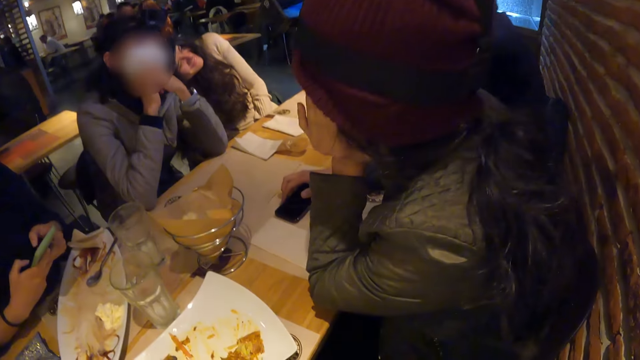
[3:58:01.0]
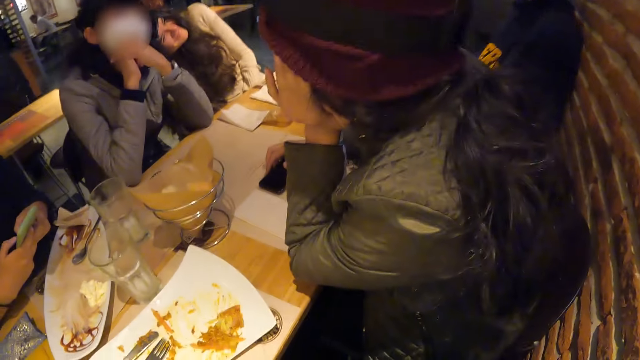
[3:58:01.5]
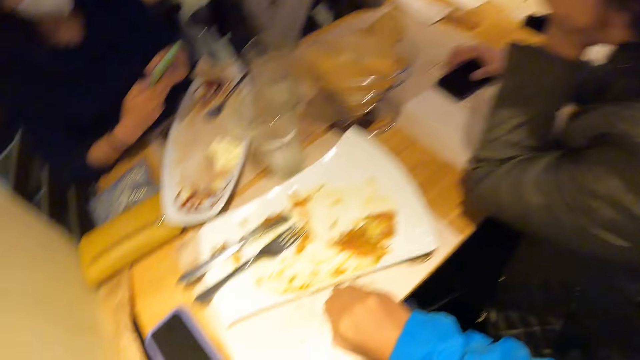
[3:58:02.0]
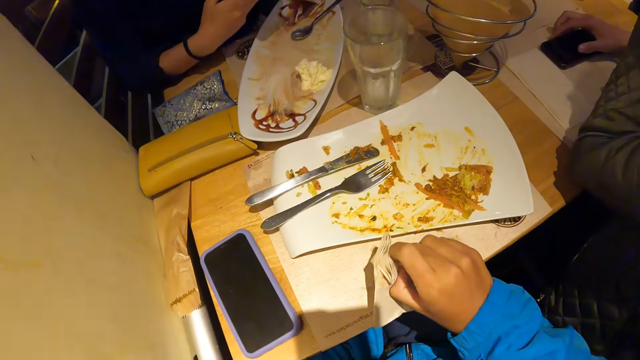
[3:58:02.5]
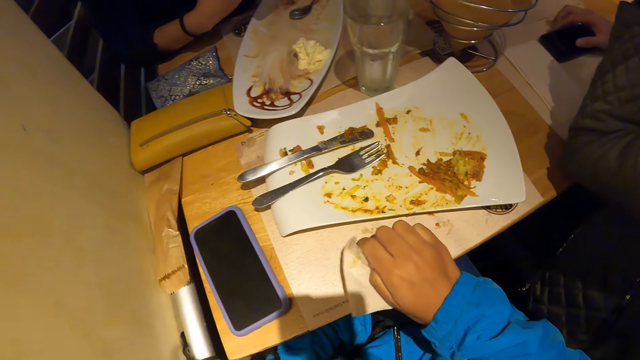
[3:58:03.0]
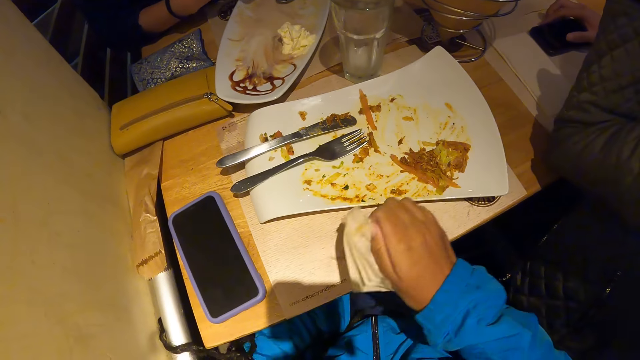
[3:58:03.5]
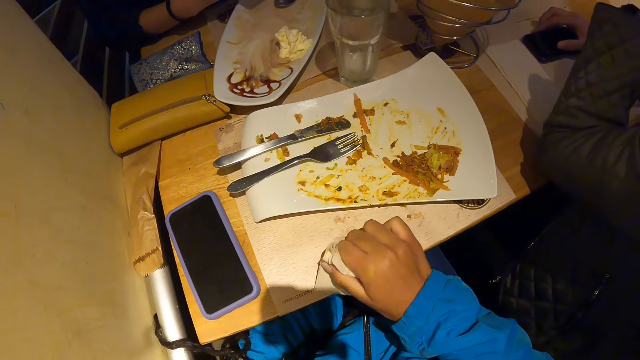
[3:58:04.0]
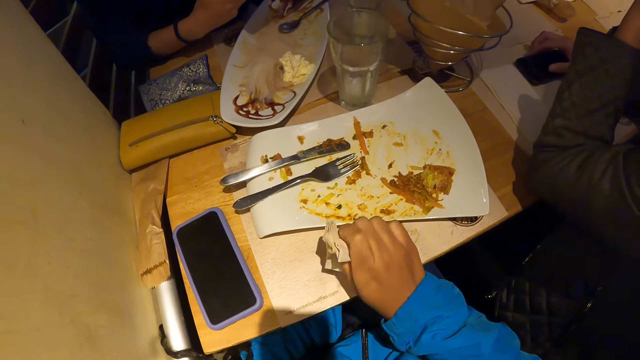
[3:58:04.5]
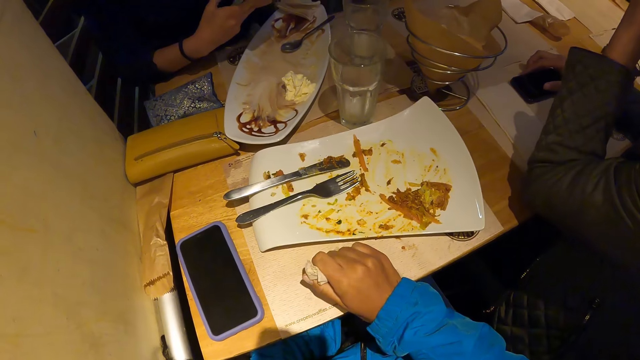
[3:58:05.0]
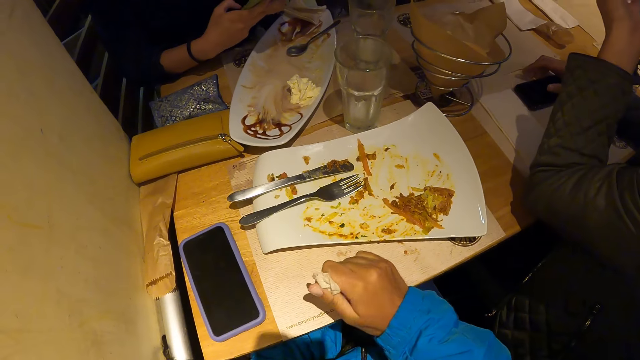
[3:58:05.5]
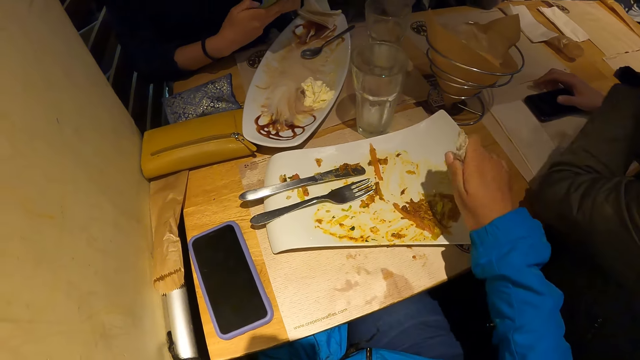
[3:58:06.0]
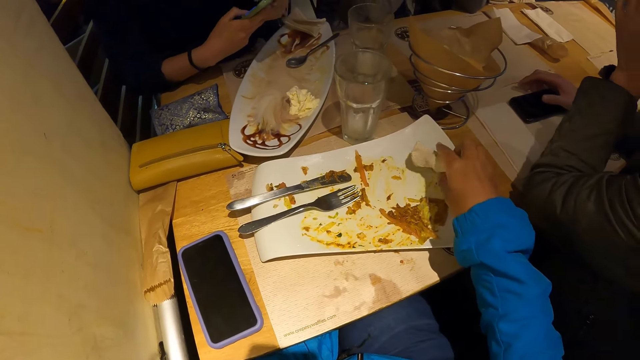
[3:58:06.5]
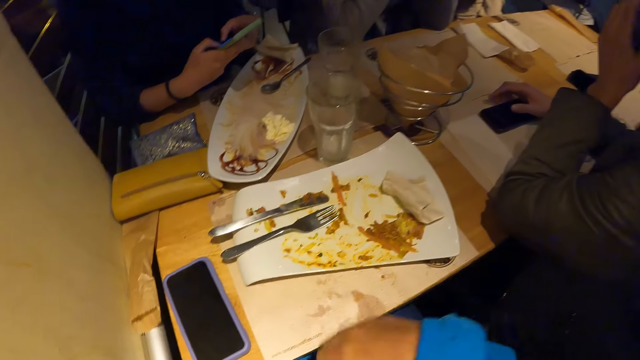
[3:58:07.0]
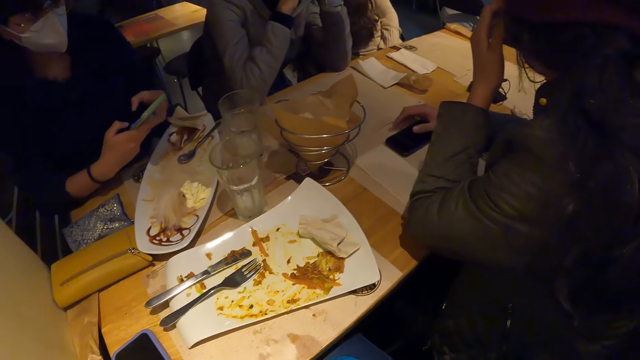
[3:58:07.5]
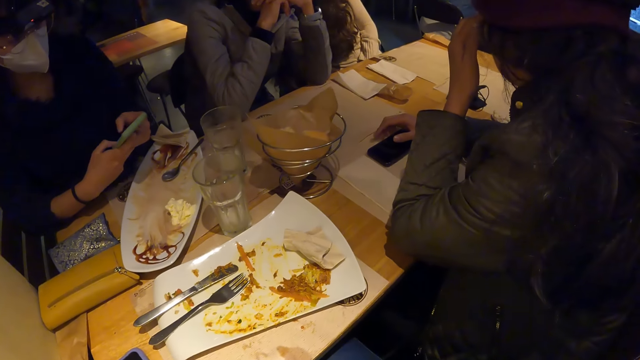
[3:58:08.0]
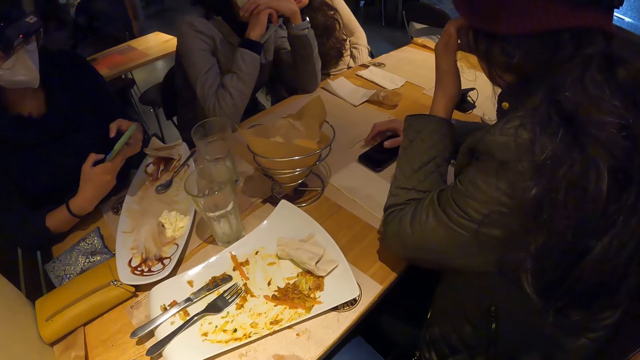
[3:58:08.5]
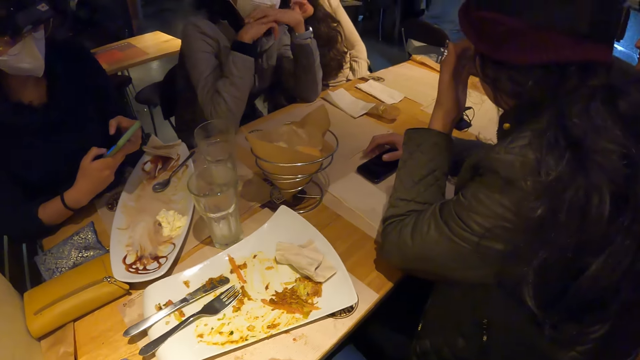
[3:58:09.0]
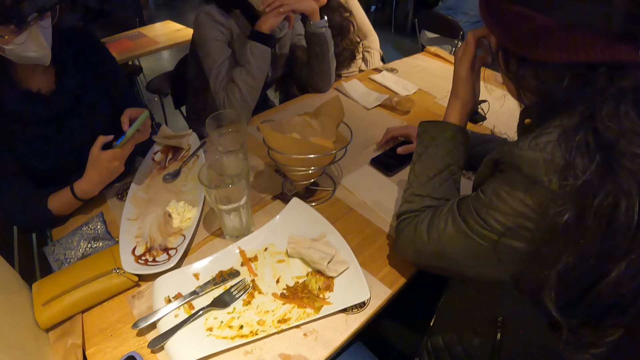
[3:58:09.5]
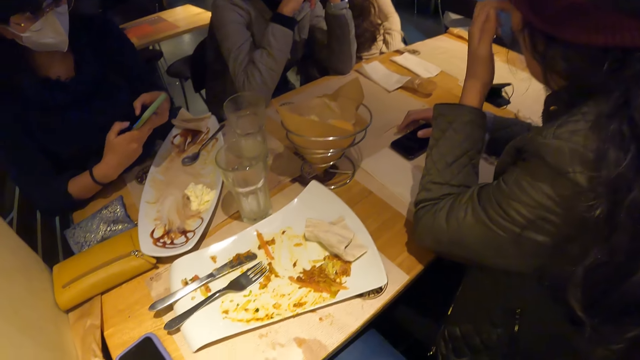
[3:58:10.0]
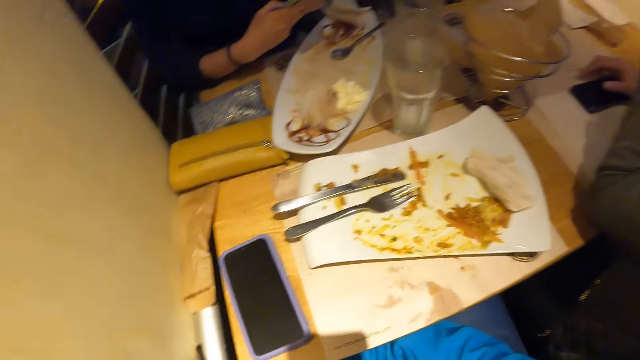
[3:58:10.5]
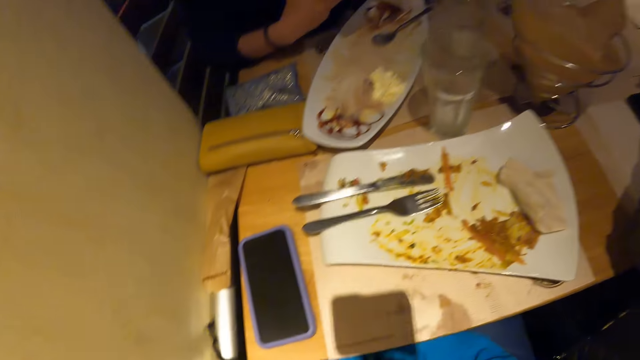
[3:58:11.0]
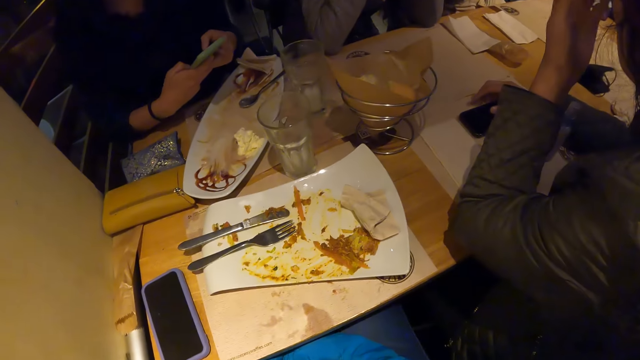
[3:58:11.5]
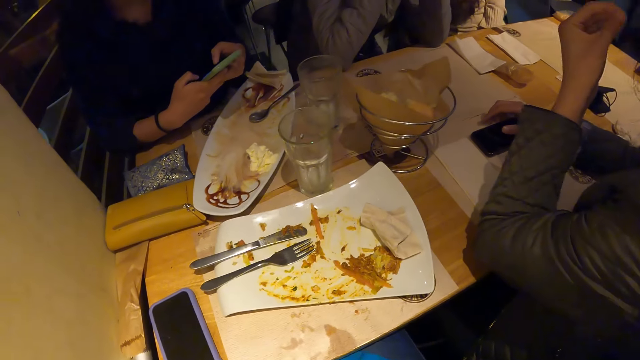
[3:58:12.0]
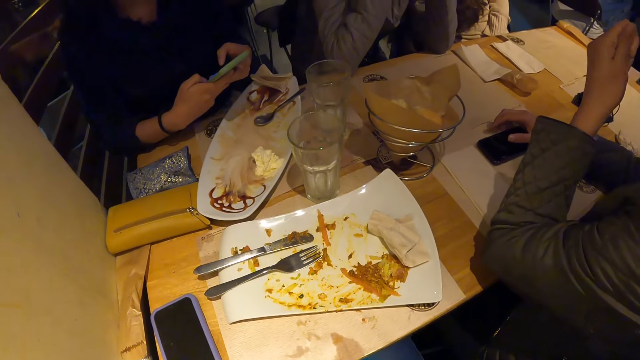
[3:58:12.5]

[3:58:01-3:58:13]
The camera wearer looks around. She wipes the hand. She places the serviette in her right hand on a plate on the table. She looks around. A lady operates the phone.

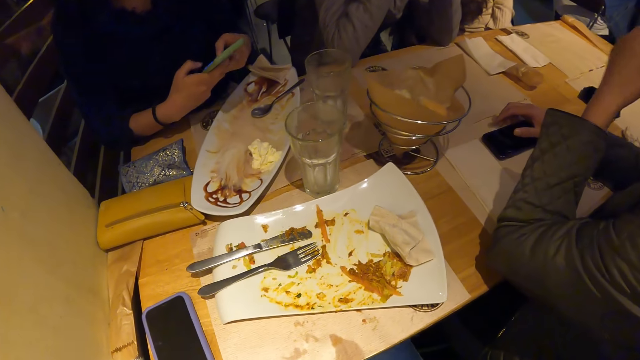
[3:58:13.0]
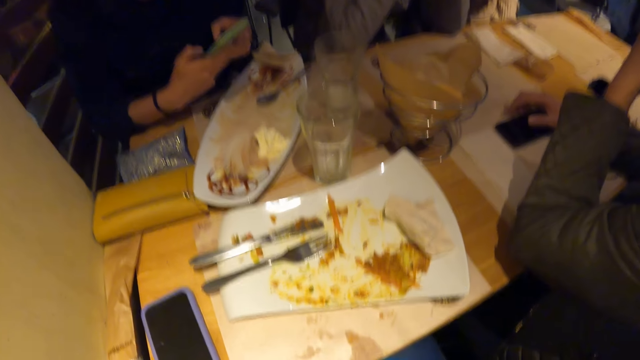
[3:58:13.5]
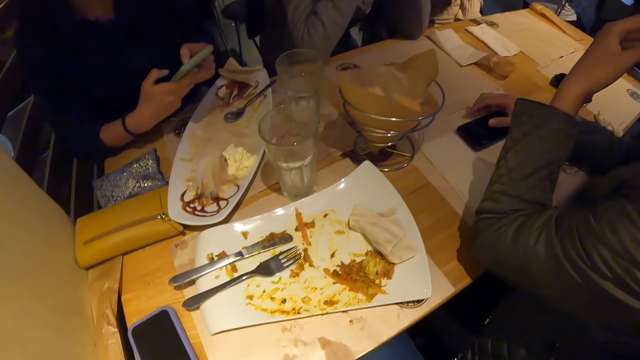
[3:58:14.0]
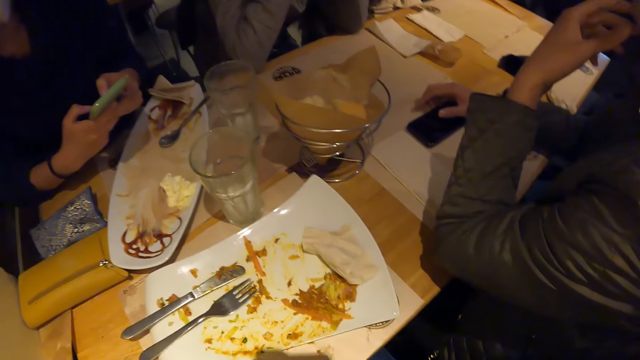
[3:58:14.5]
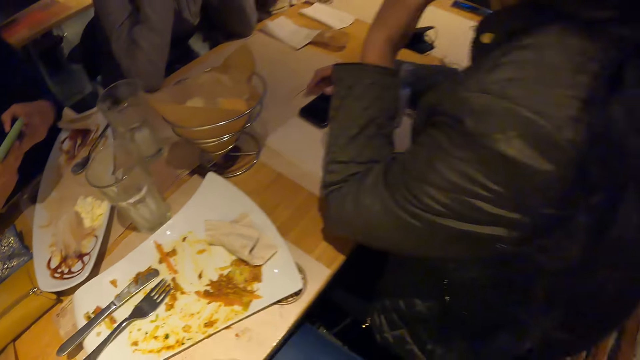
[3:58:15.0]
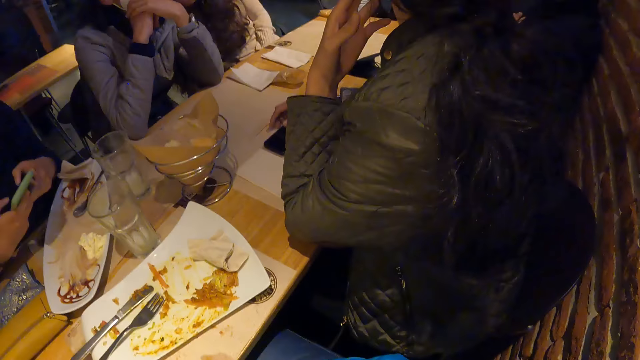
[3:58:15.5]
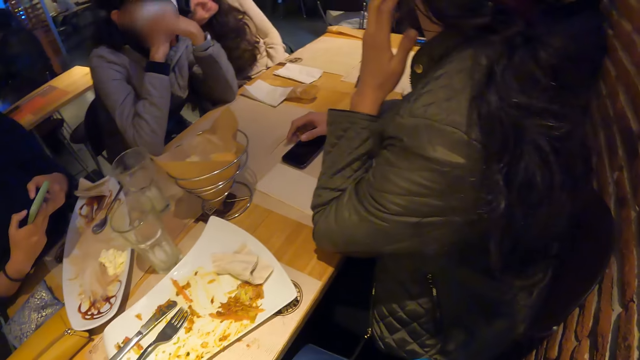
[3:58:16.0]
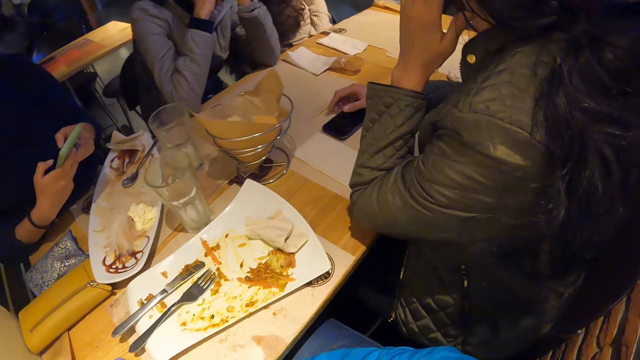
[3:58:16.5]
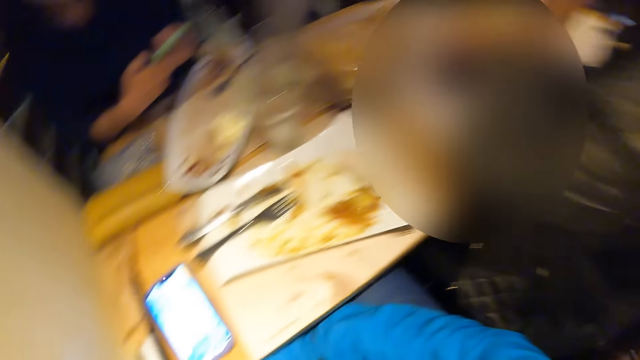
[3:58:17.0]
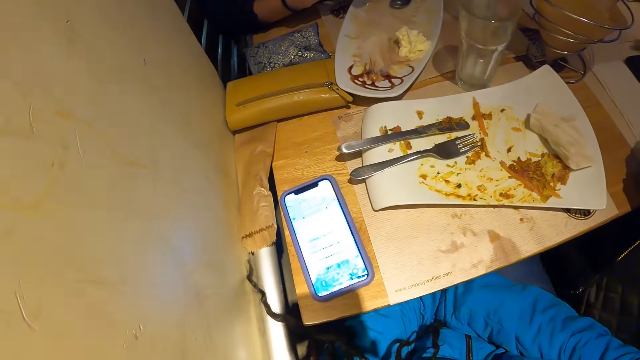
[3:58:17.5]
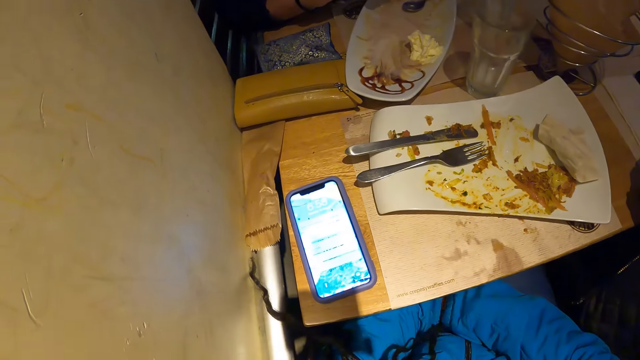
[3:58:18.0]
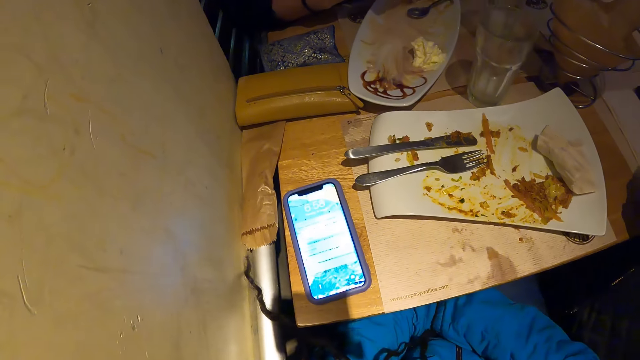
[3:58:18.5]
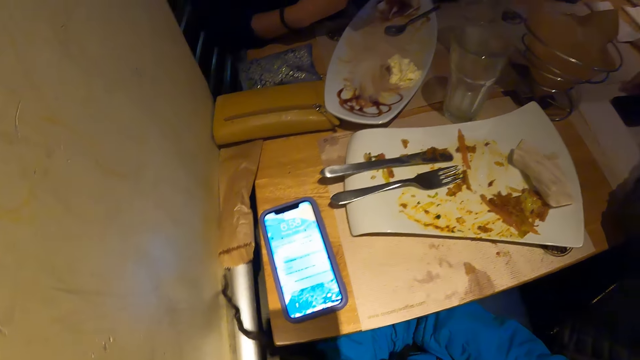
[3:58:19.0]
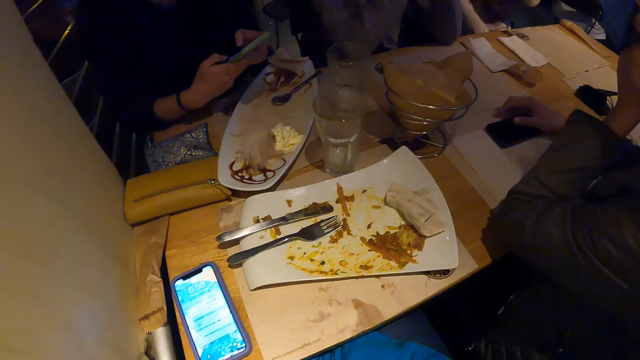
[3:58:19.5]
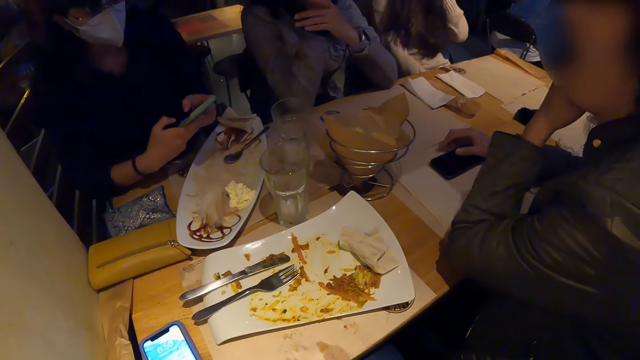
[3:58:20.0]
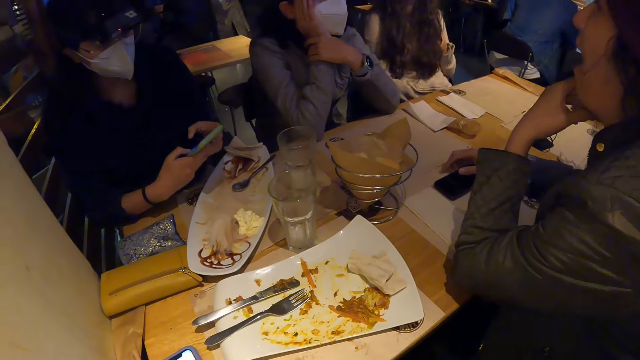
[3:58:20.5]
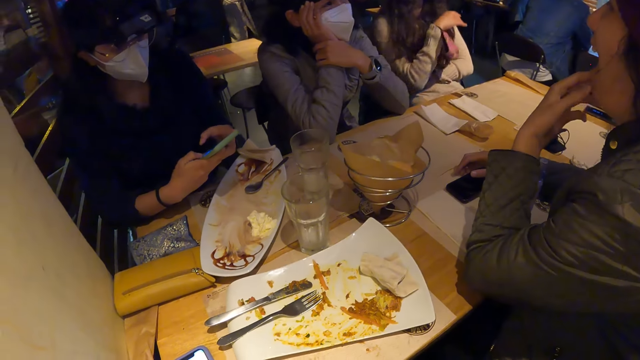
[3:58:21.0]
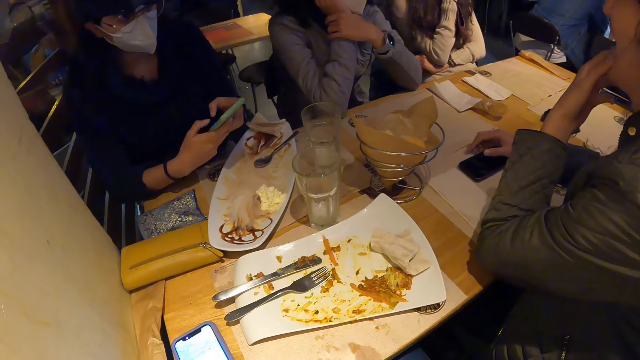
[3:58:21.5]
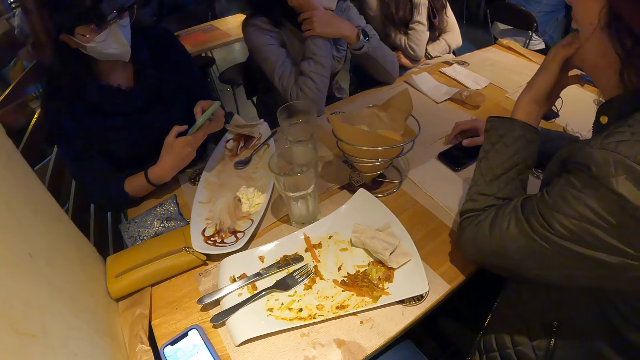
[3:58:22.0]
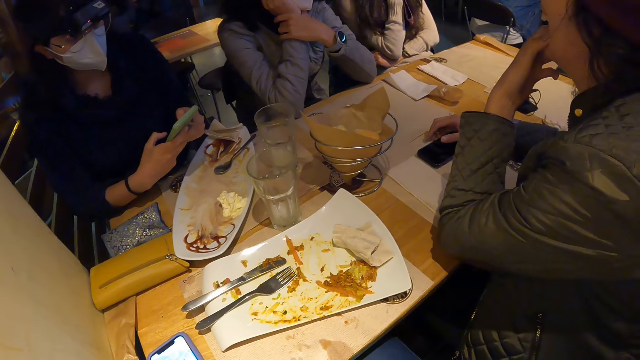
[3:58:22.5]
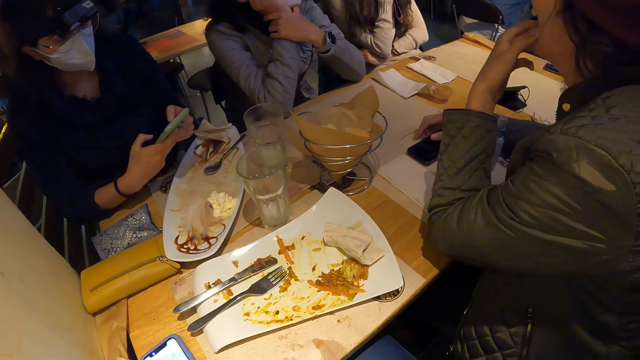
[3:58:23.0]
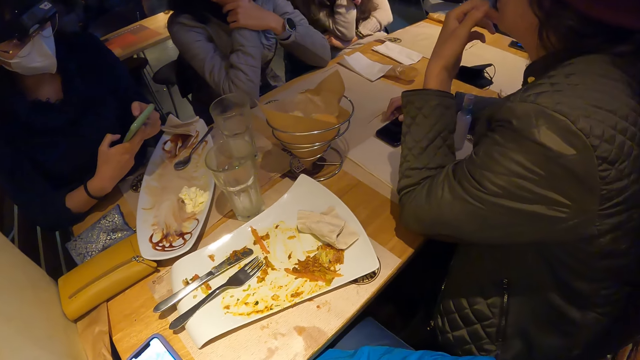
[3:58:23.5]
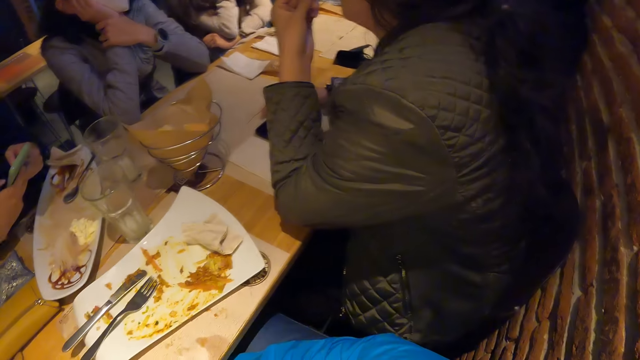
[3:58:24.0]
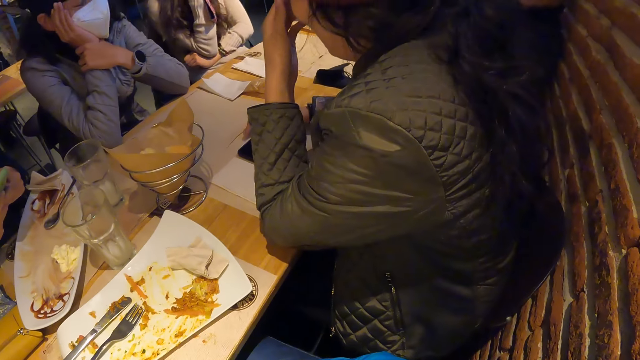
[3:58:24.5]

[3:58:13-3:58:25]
The camera wearer looks around.
